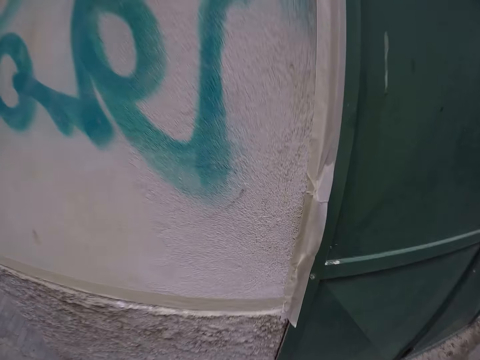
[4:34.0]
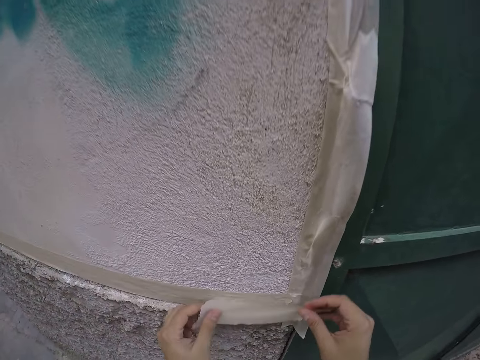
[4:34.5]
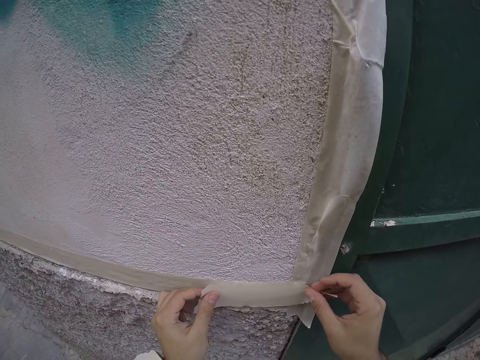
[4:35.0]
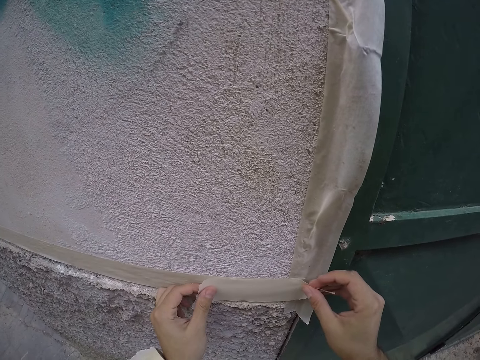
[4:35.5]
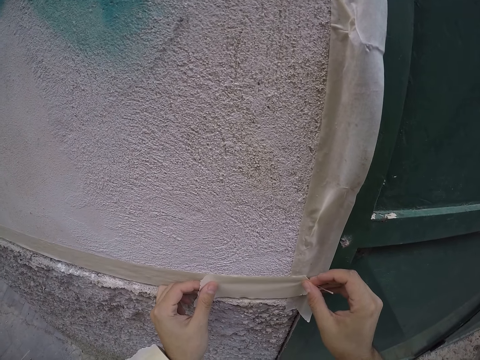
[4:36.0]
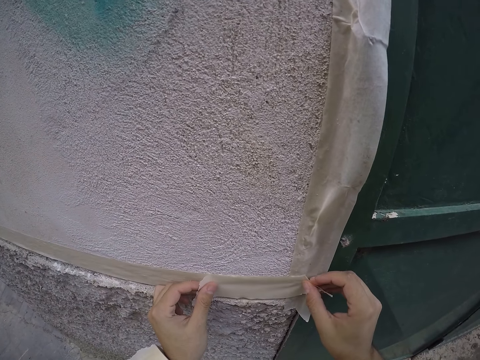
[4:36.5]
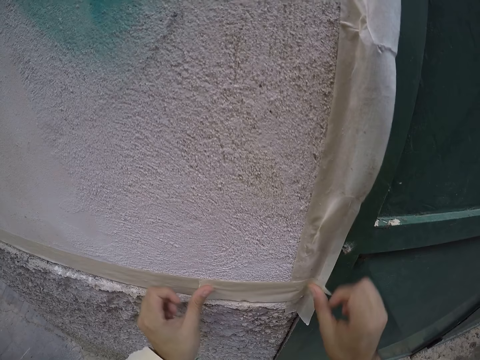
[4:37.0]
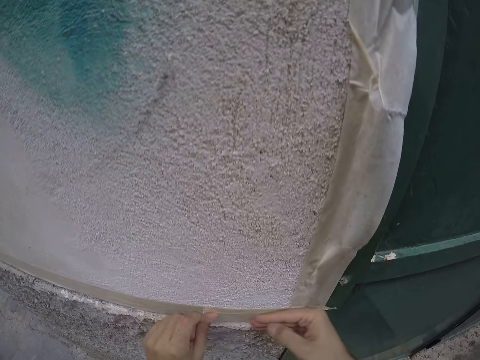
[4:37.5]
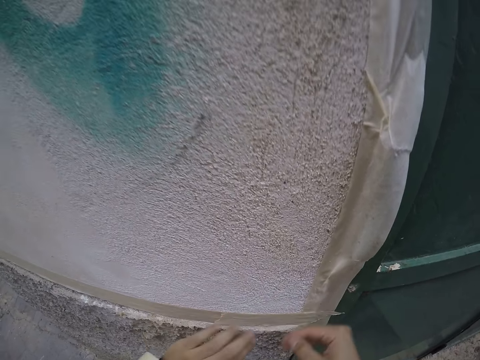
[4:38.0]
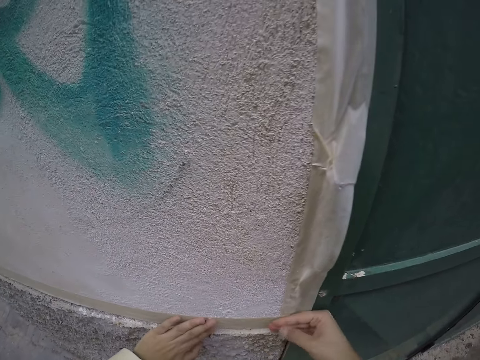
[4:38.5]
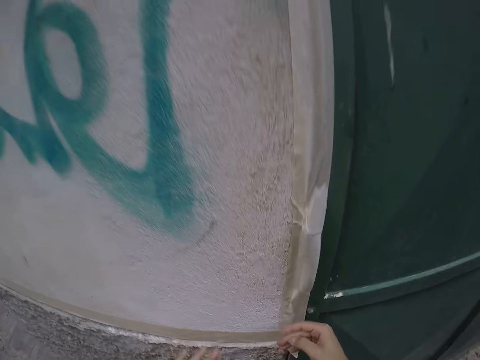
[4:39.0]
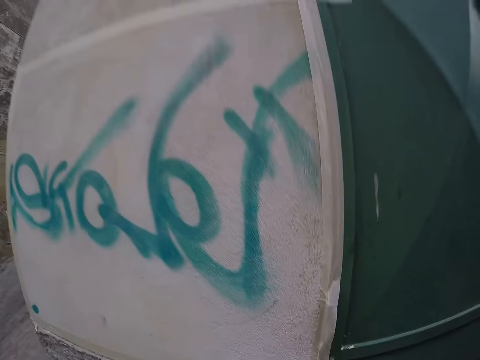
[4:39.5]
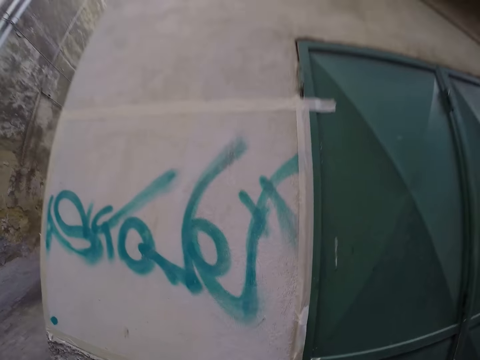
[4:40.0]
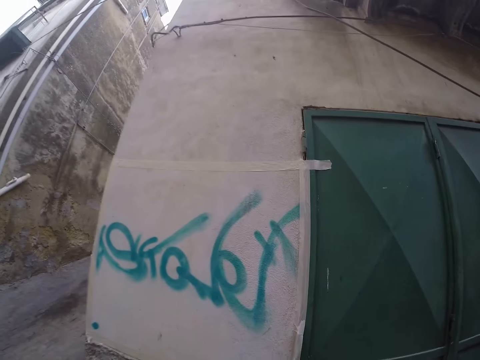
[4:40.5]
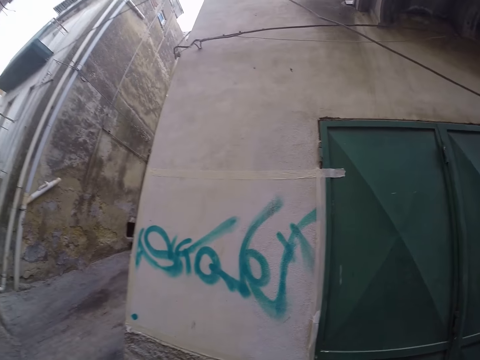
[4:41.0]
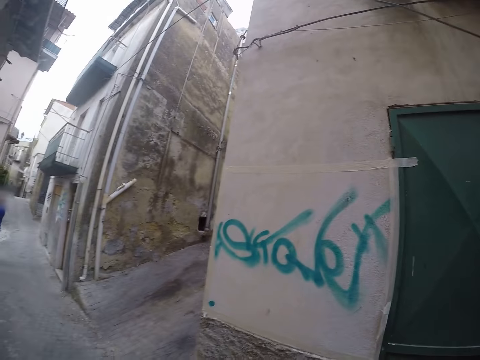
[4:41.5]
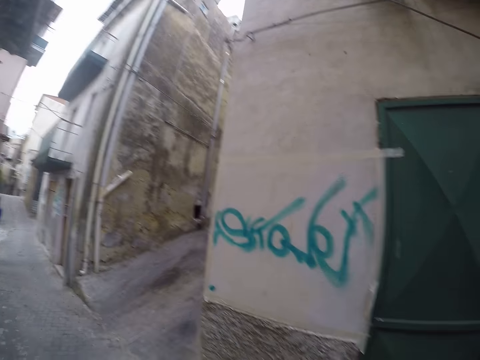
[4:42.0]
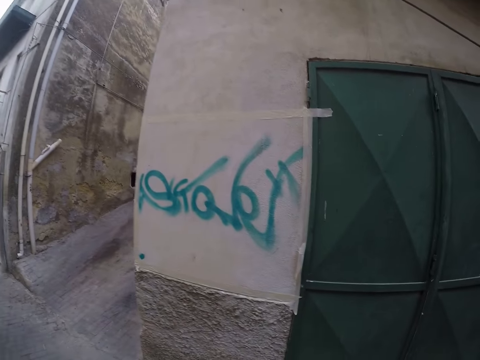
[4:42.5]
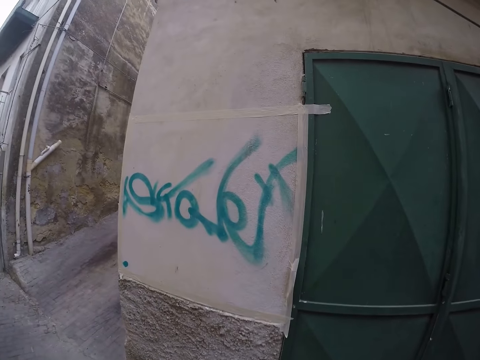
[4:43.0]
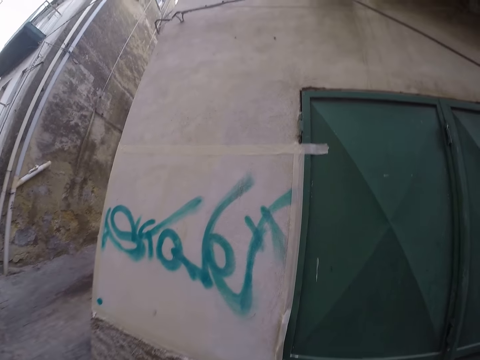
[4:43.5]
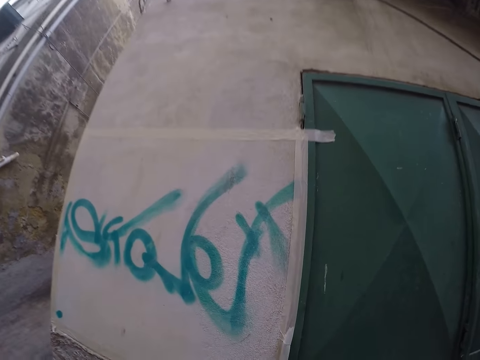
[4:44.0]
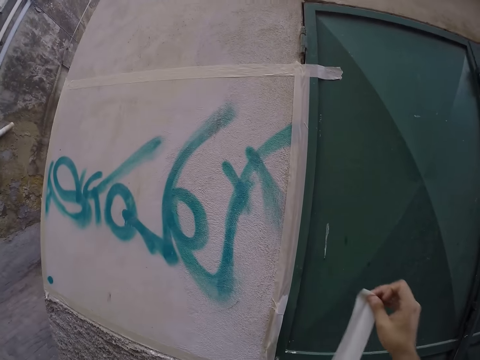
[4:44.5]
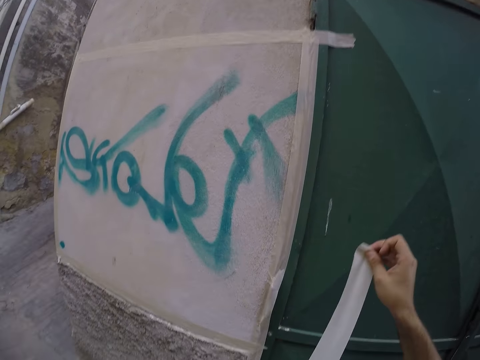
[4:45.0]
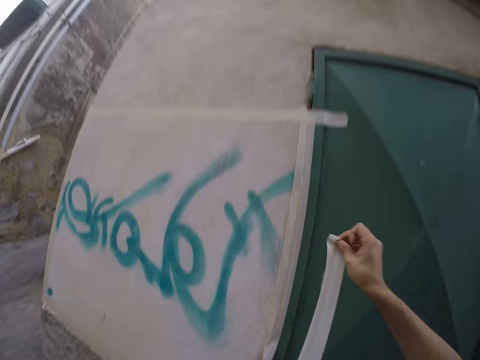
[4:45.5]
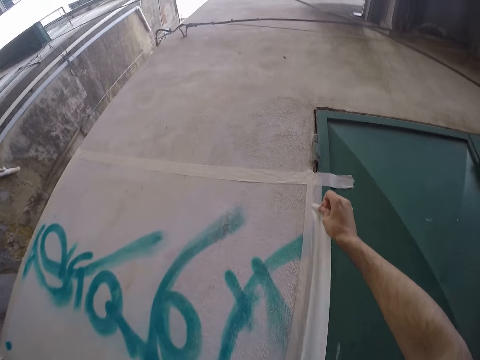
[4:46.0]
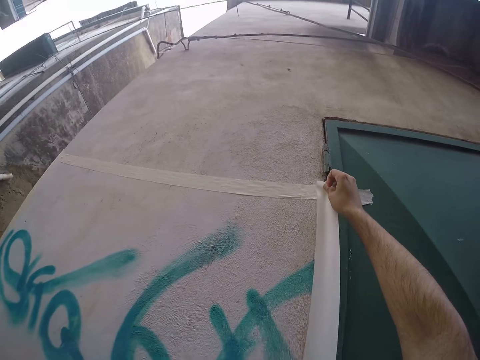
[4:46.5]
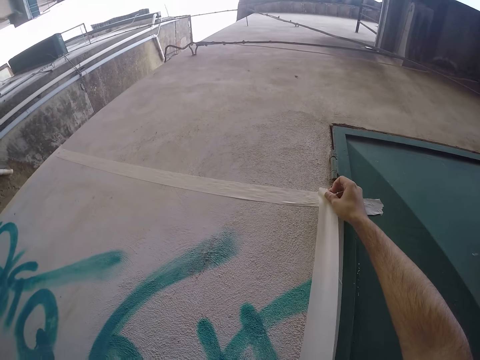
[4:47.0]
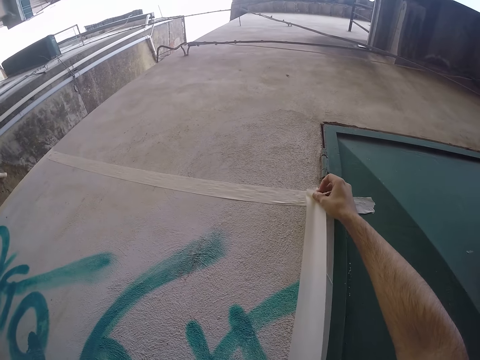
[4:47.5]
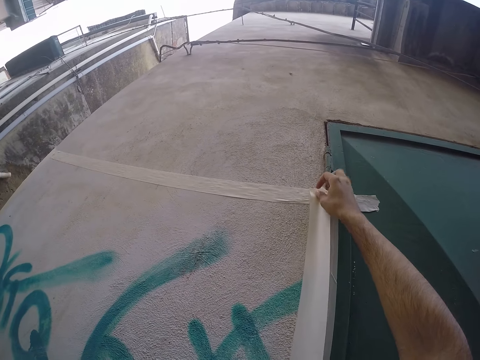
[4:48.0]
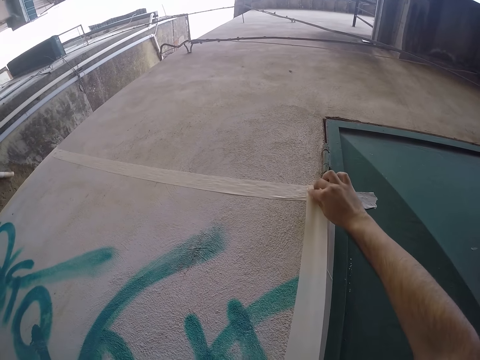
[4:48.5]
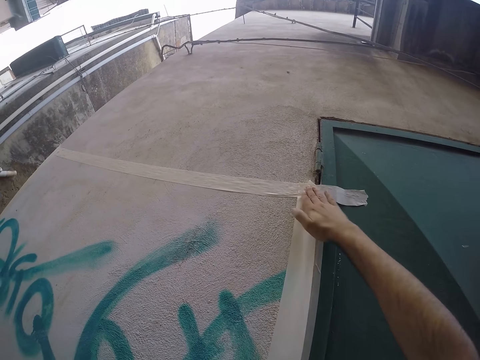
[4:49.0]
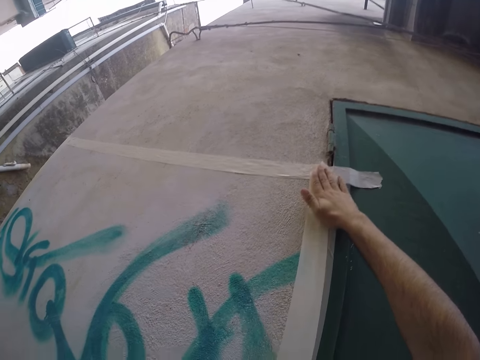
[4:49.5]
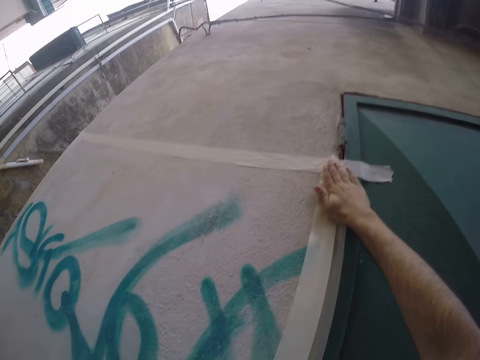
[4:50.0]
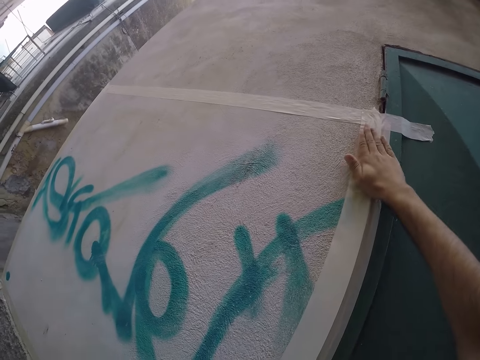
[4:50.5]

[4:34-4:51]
The camera wearer attaches a paper tape on the lower side of the wall with his hands. He removes his hands from the wall. He steps back from the wall. He walks closer to the wall. He pulls the paper tape with his right hand. He rolls out the paper tape with her hands. He places the tape at the top part of the wall with her right hand.

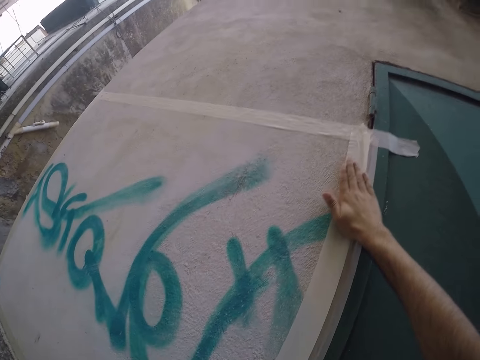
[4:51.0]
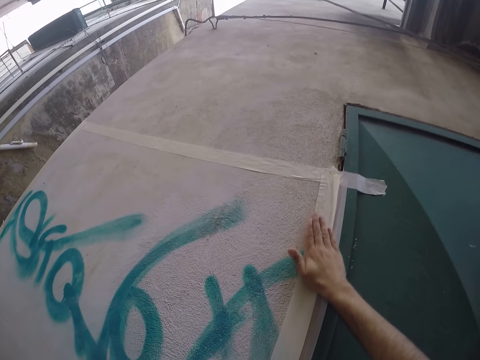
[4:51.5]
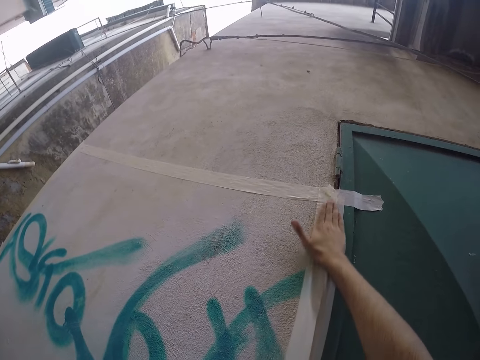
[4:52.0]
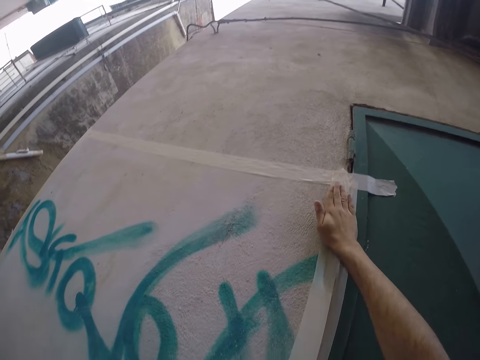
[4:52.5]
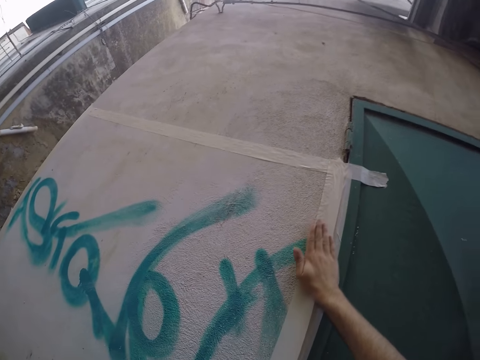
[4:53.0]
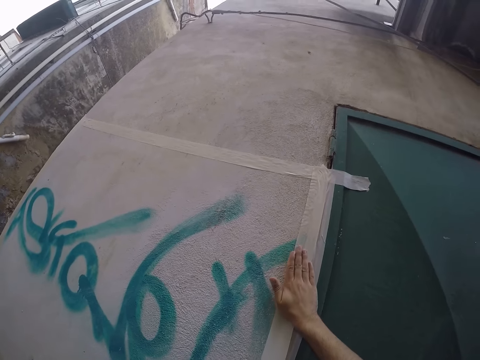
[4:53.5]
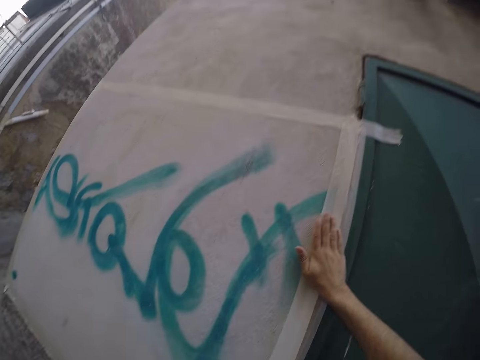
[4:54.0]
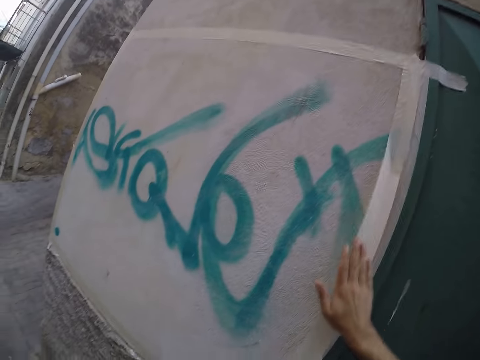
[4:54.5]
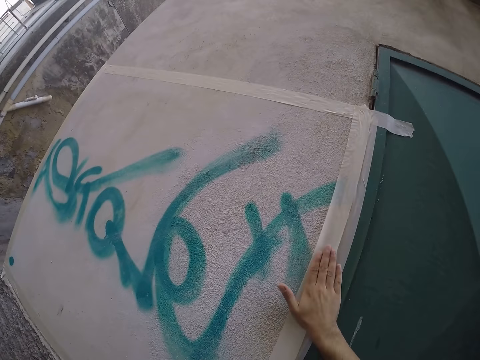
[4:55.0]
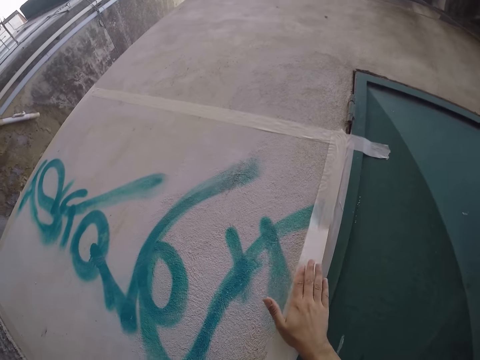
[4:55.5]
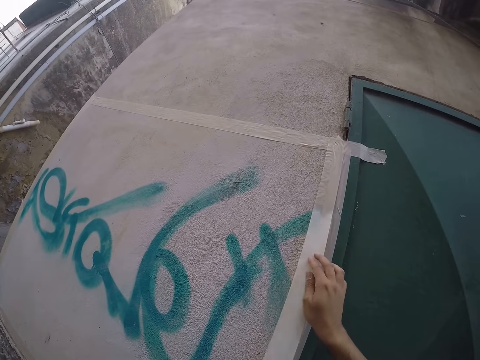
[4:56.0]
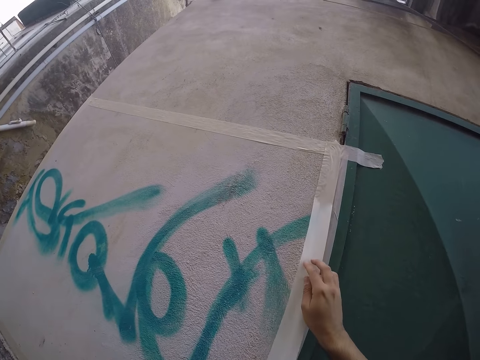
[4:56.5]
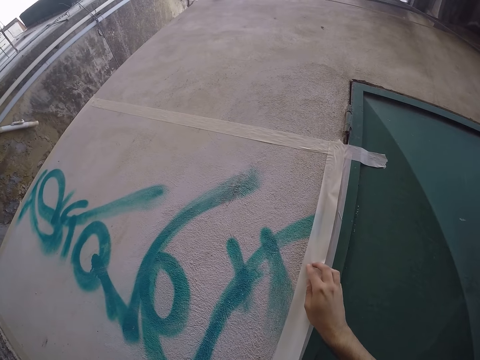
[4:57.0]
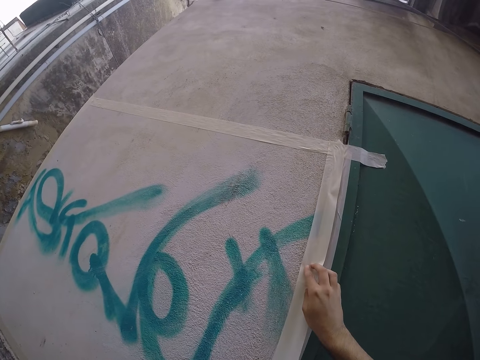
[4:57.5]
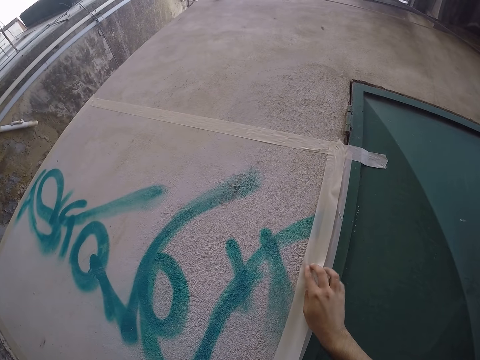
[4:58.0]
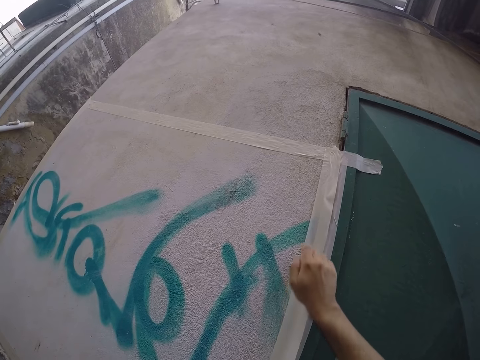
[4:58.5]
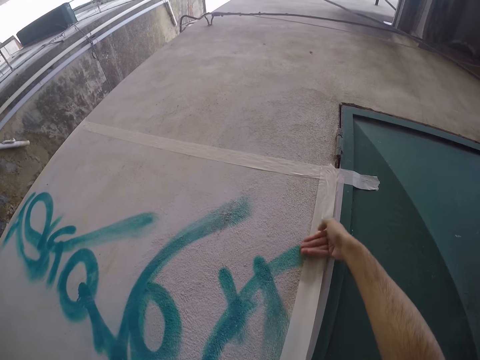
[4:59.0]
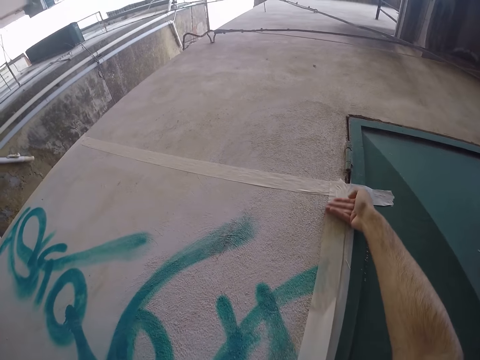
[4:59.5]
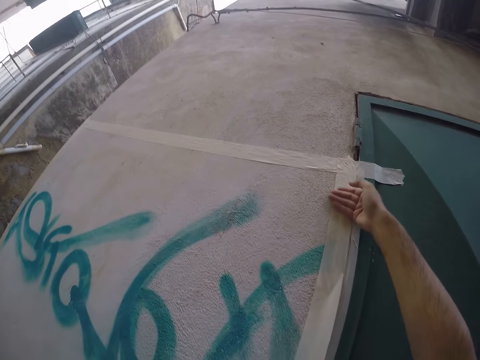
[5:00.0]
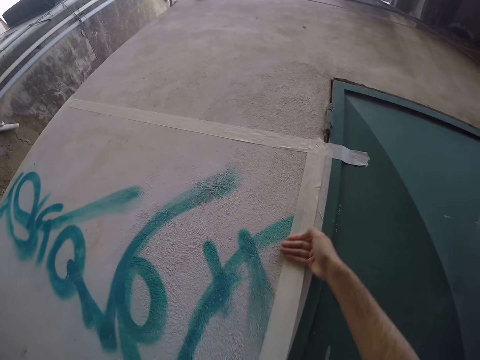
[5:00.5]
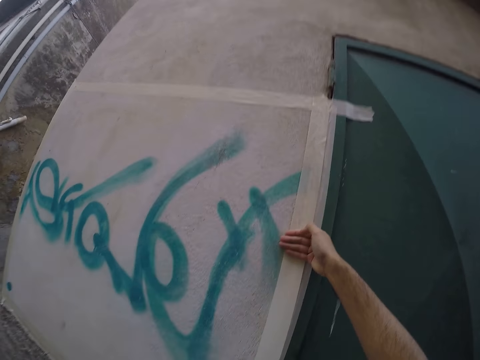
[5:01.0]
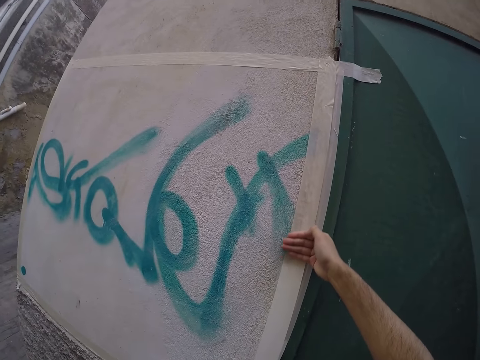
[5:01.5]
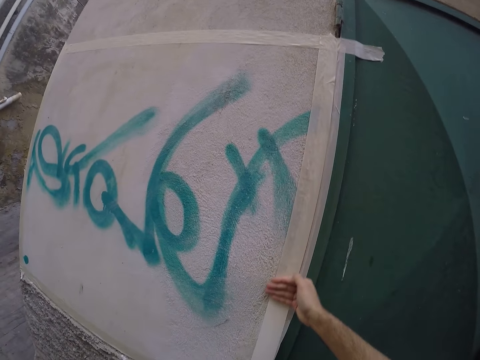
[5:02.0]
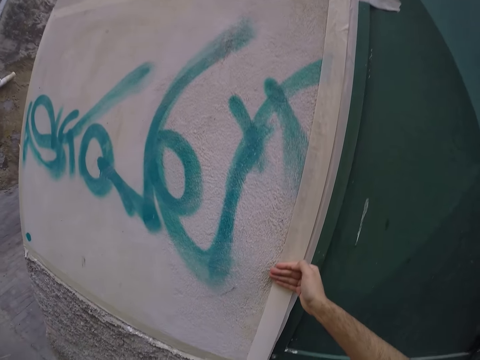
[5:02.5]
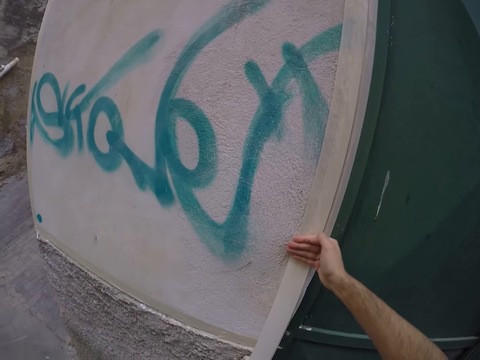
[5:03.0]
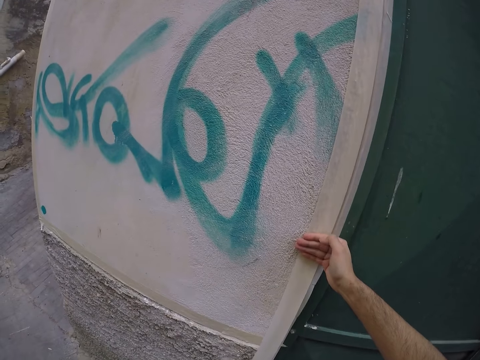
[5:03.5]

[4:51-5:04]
The camera wearer holds down the paper tape with her right hand. She presses down the paper tape to the wall with her right hand.
